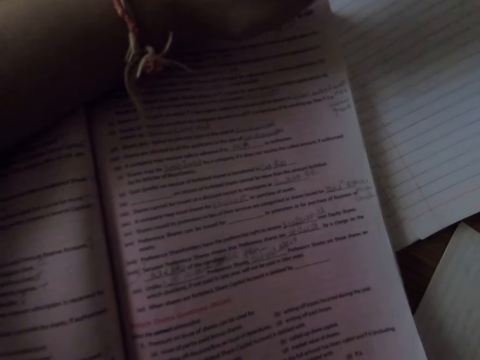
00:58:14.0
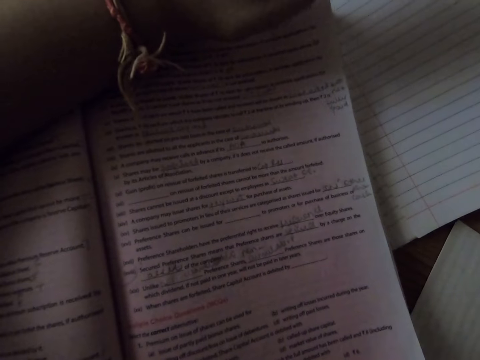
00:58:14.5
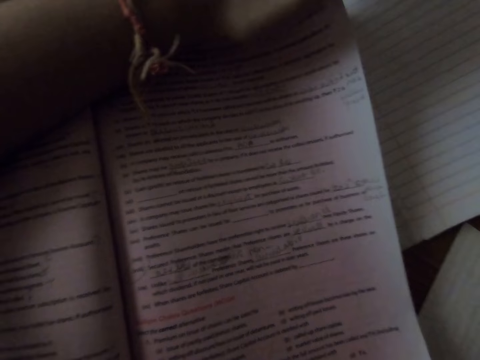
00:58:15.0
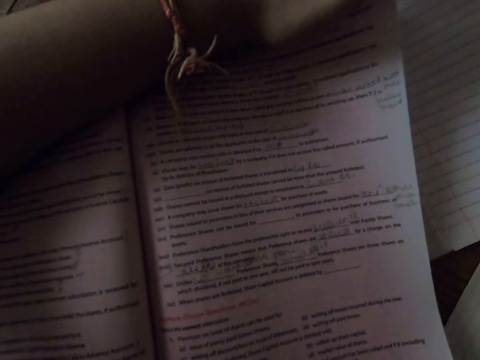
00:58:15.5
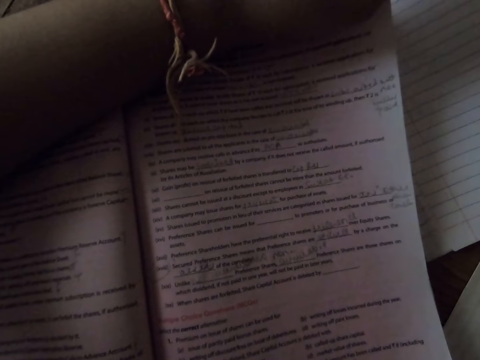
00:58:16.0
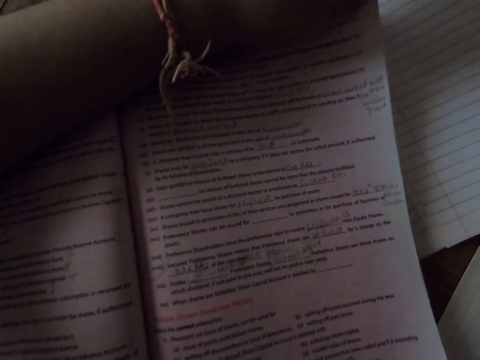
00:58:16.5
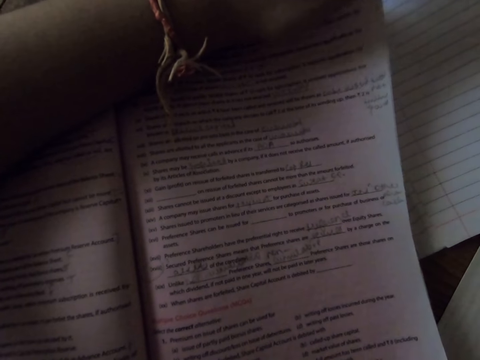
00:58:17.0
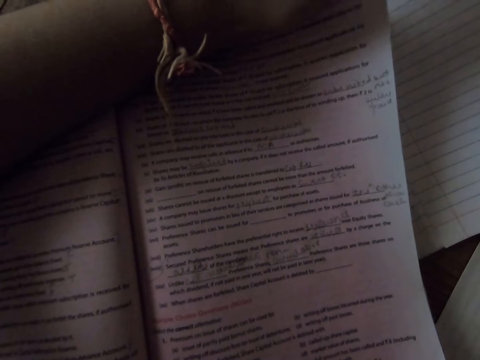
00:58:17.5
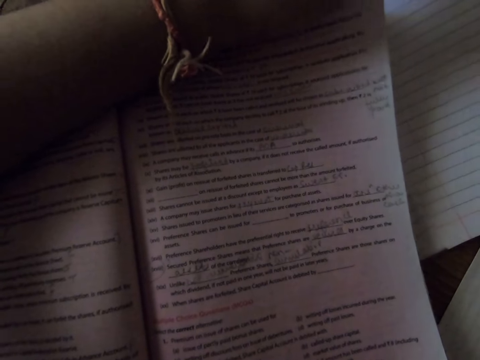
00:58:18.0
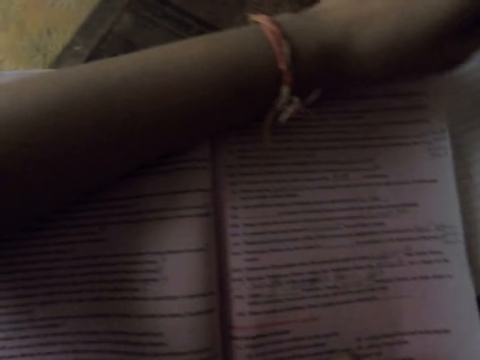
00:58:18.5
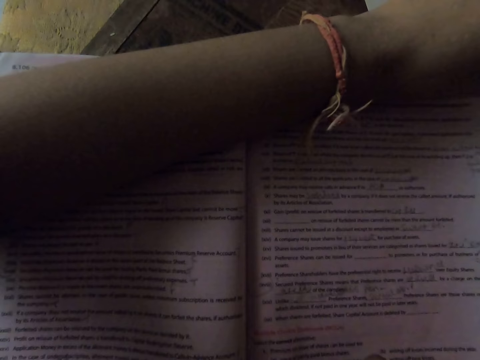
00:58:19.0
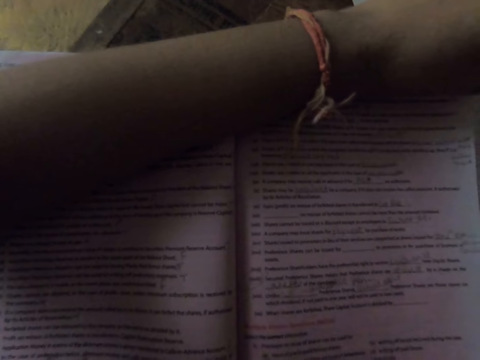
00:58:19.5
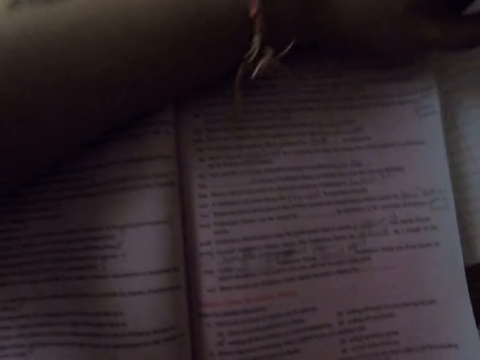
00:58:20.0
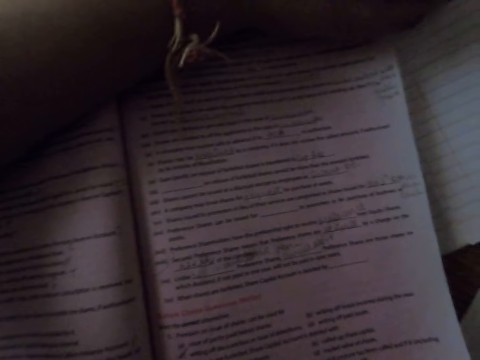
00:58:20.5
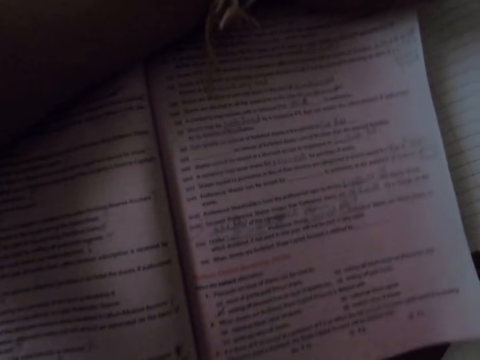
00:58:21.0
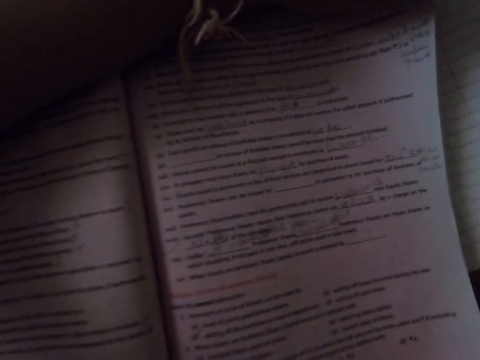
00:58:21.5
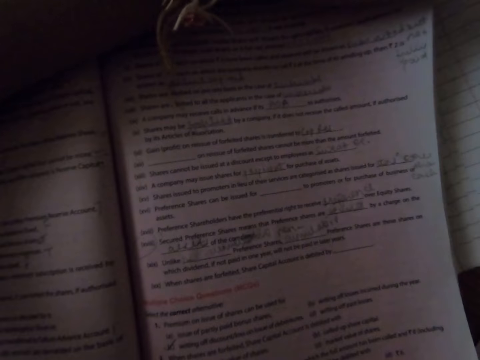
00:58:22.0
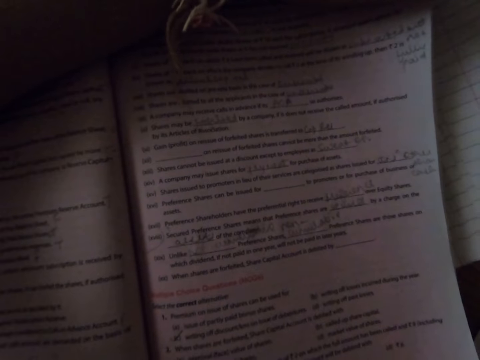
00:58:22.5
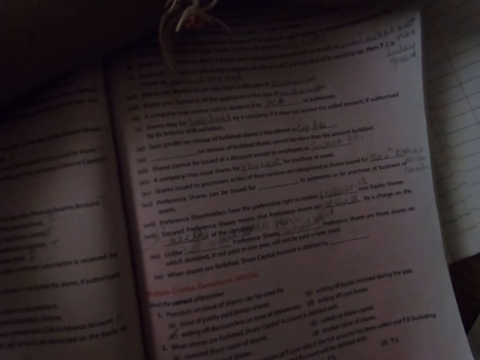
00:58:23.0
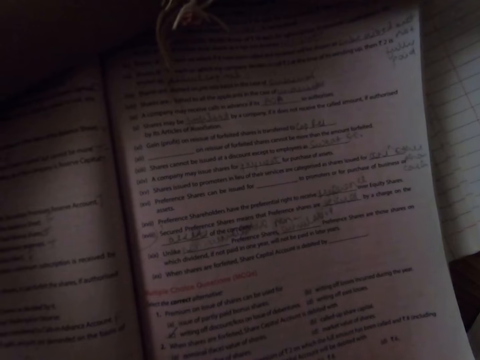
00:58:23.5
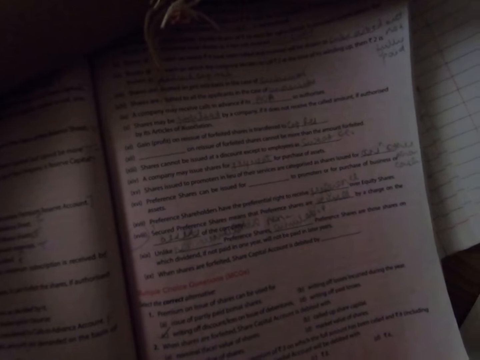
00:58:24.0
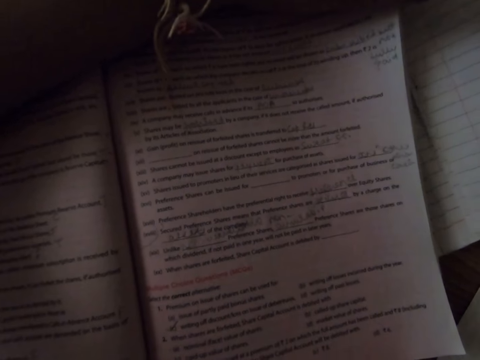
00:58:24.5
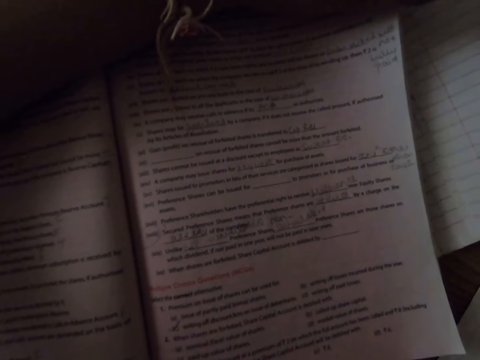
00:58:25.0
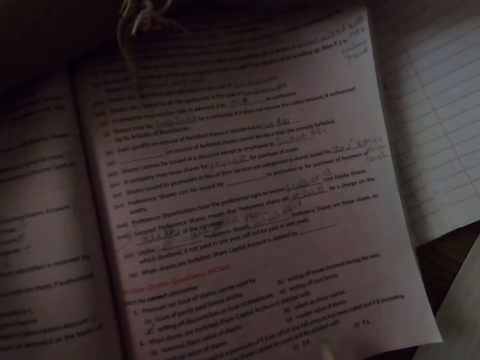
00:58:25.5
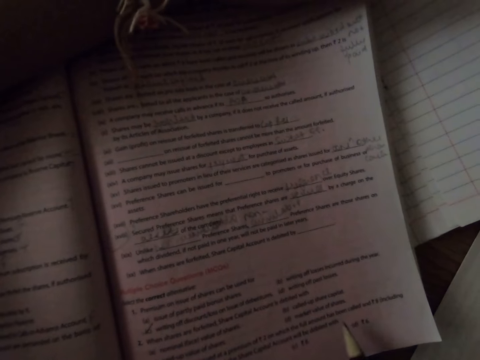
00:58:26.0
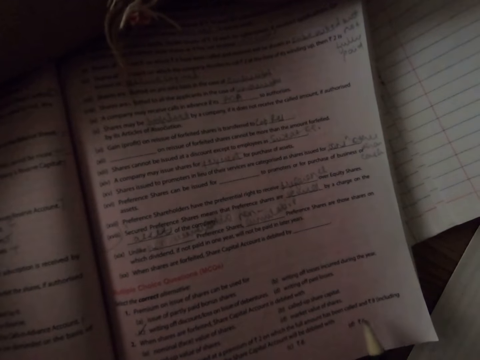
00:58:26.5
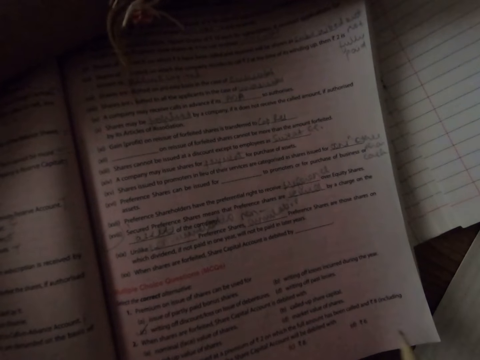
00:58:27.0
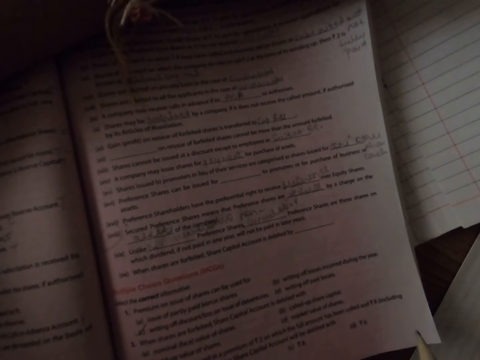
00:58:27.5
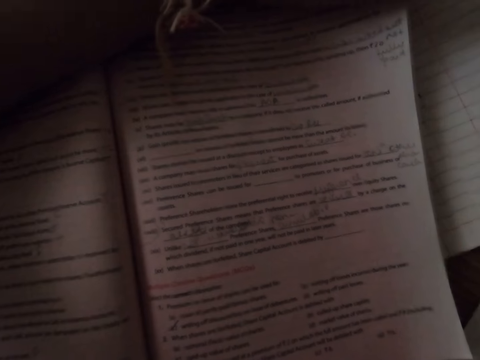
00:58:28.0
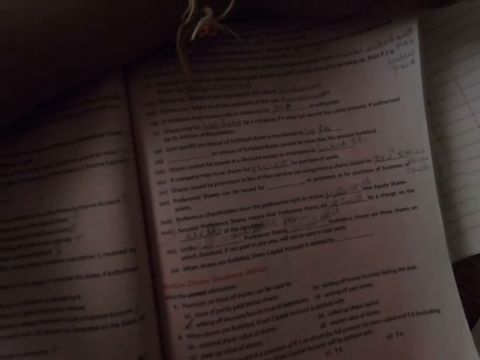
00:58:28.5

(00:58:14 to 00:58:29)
The camera wearer points at a book with a pencil.

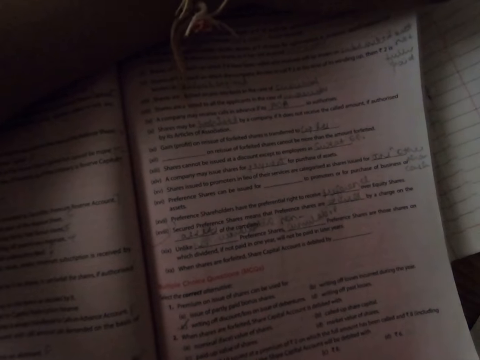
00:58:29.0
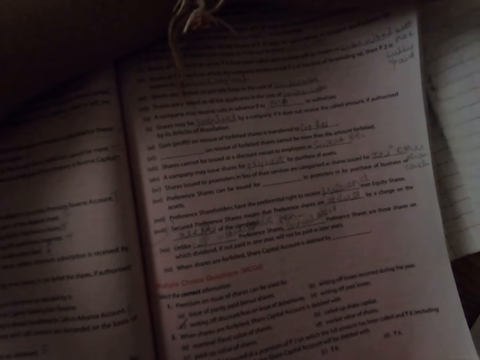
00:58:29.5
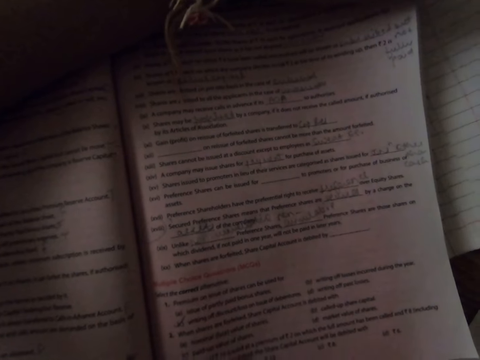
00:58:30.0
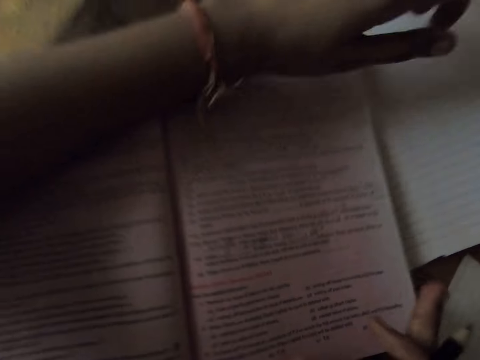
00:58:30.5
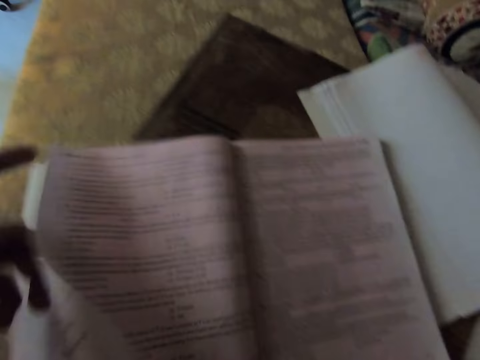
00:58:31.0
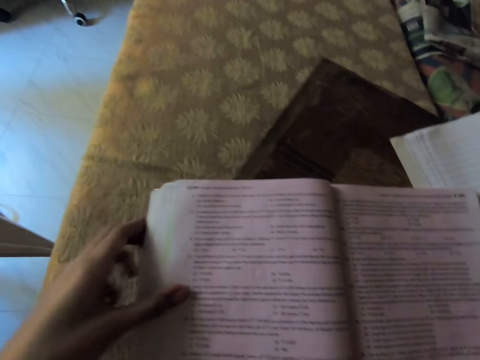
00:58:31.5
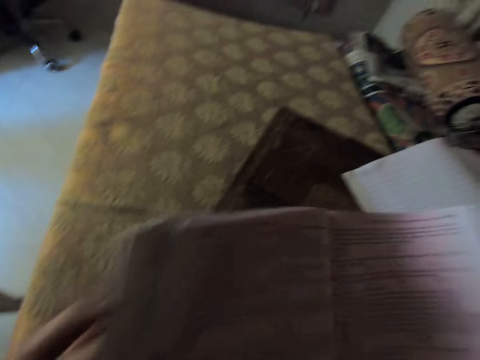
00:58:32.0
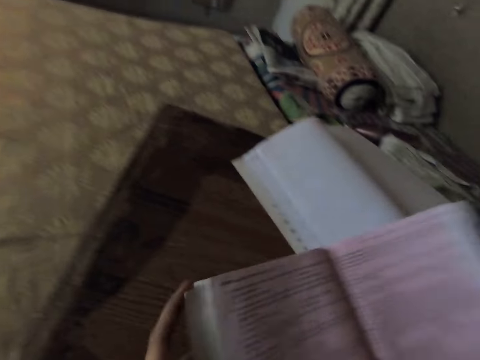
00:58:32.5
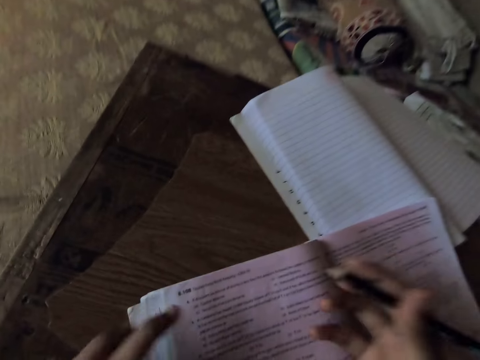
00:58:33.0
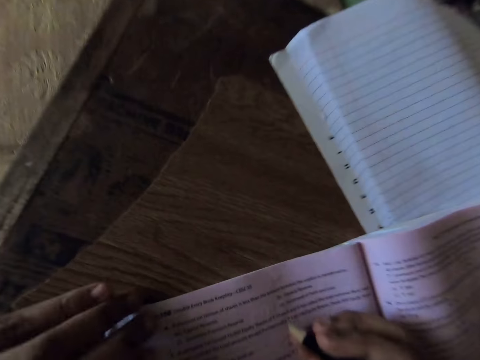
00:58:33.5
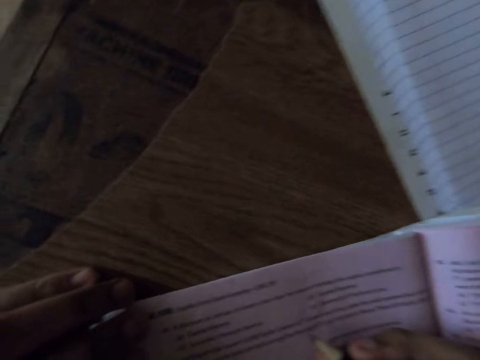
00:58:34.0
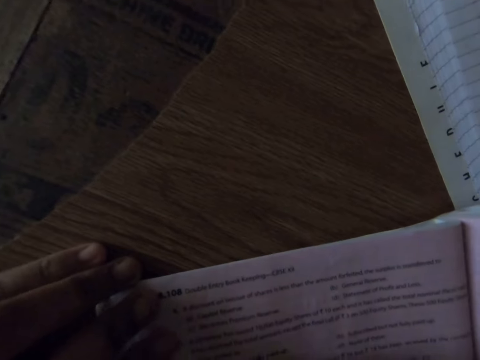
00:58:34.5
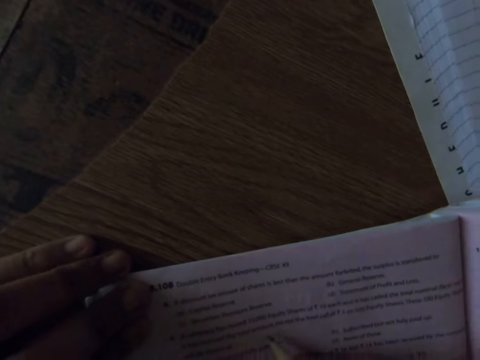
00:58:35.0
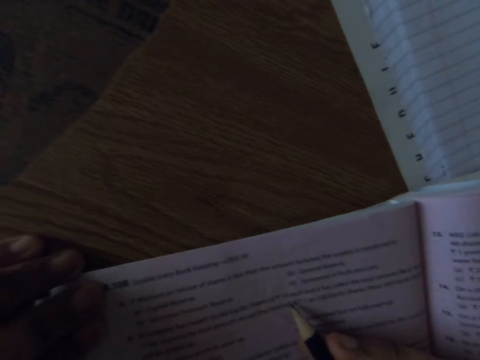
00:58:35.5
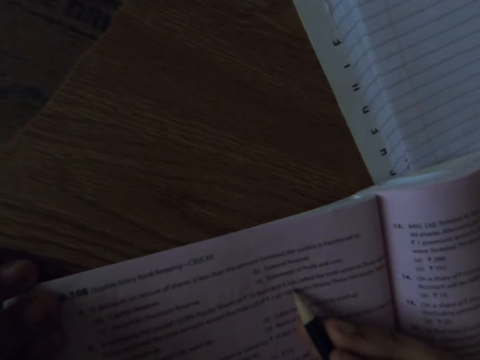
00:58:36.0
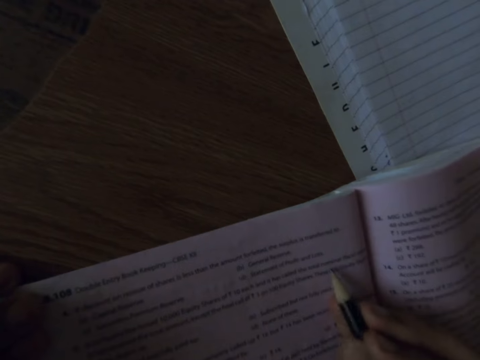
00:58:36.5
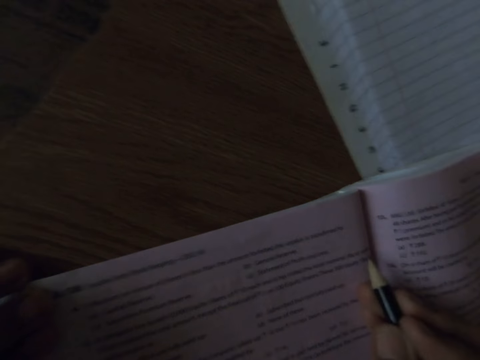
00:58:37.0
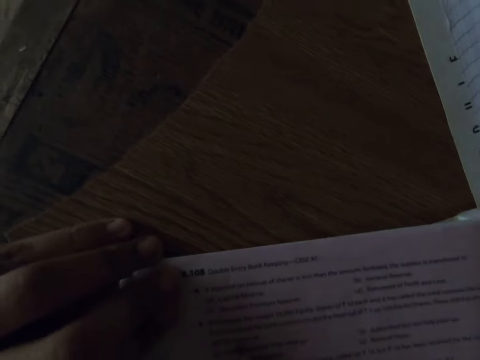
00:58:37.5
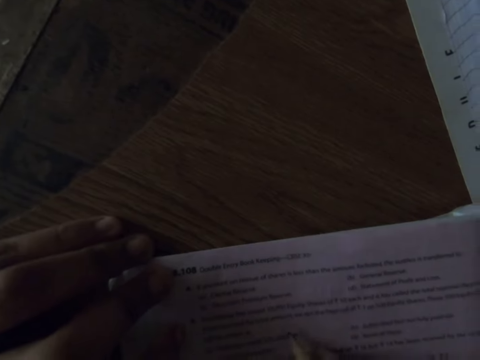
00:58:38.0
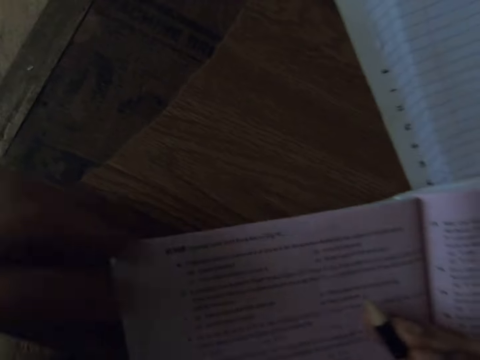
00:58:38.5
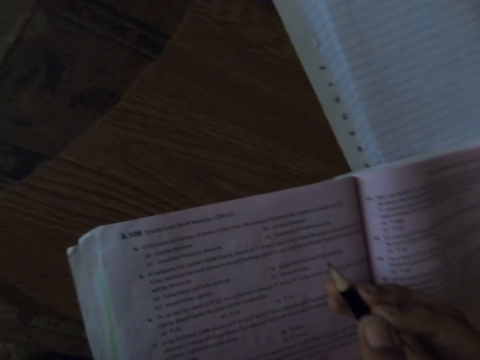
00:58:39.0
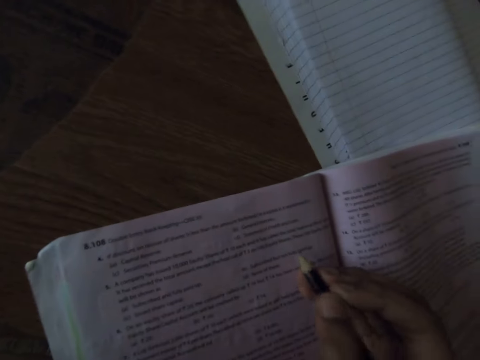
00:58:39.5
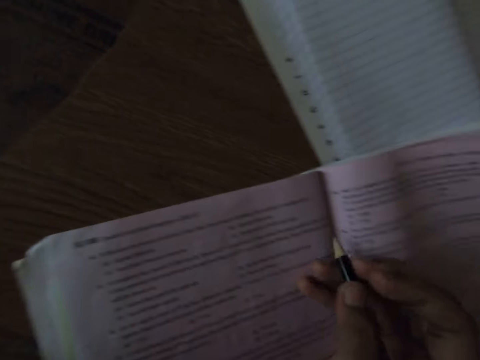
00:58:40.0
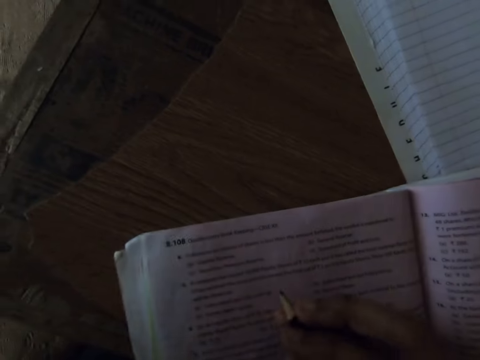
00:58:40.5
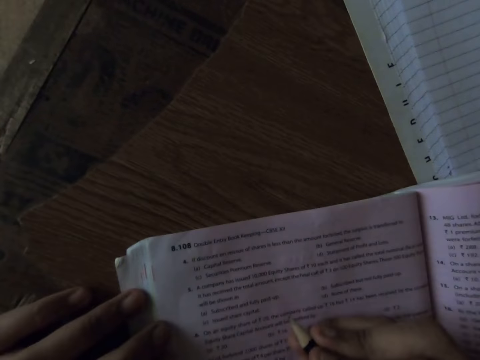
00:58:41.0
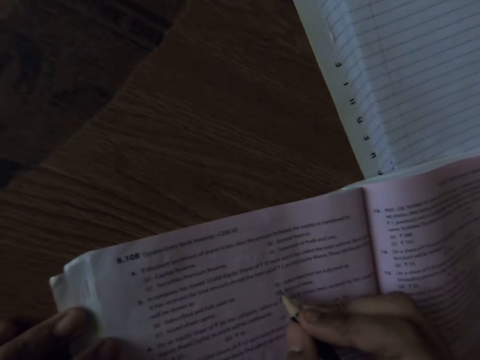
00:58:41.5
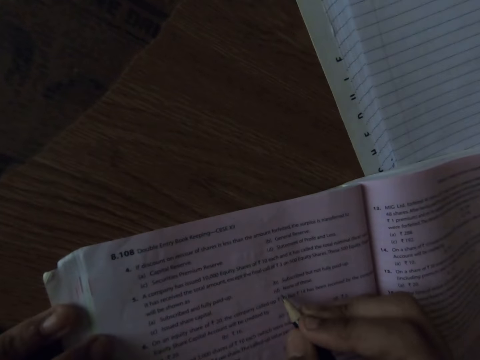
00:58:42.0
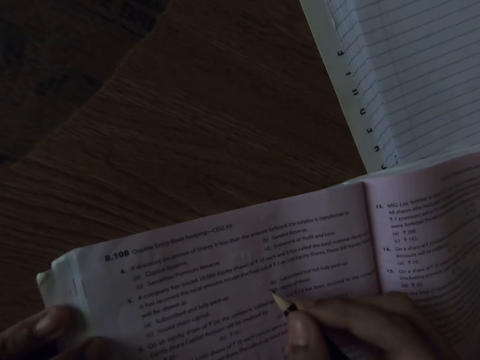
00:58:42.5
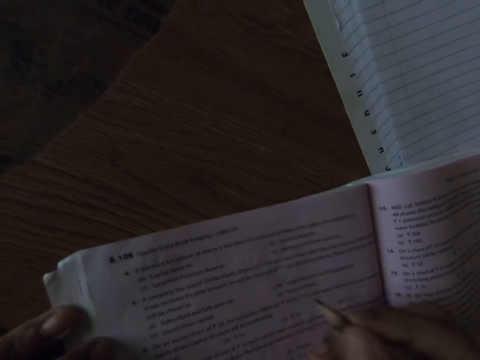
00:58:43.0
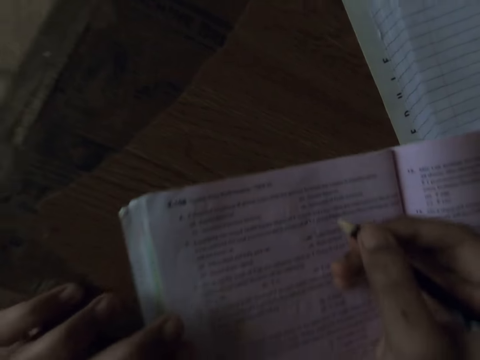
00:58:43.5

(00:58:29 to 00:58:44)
The camera wearer turns a page on the textbook. She adjusts the textbook, picks up the book, drops the book, and touches the book. She moves her left hand and touches the book. She points on the textbook with the pencil. She moves the pencil on the book. She raises her left hand and moves her right hand. She drops her left hand and moves her left hand. She writes on the textbook with the pencil. She moves her left hand.
